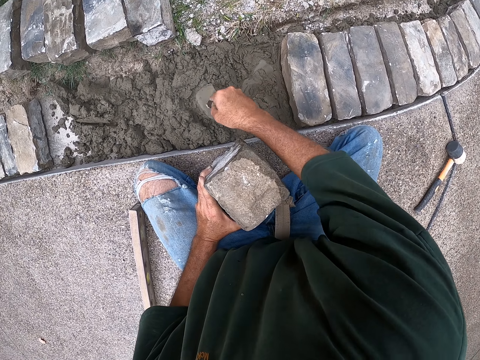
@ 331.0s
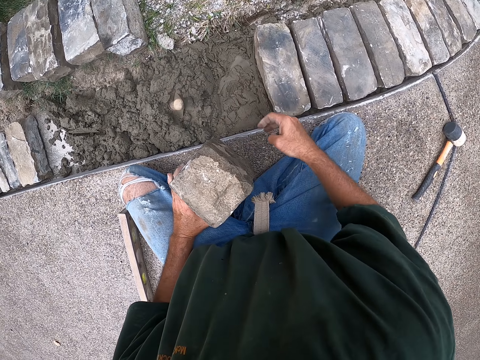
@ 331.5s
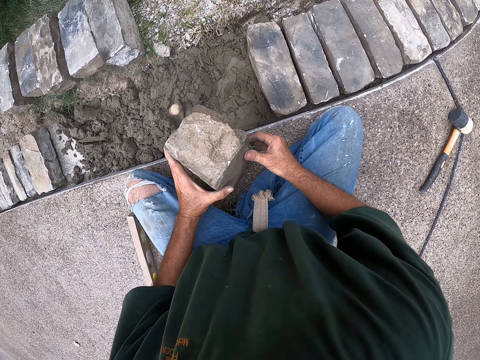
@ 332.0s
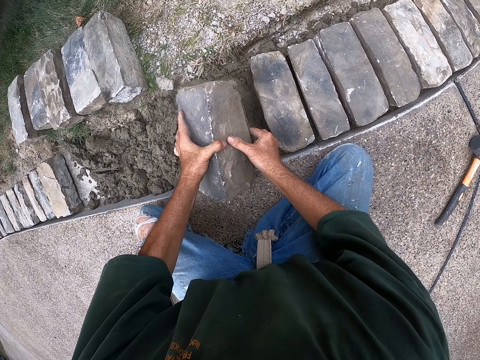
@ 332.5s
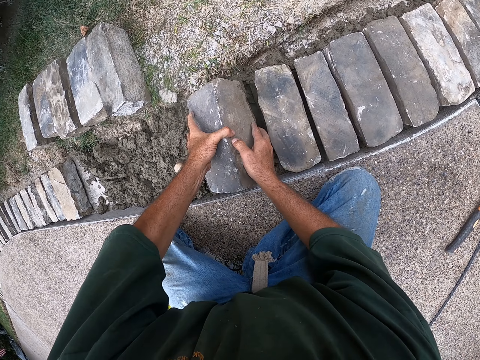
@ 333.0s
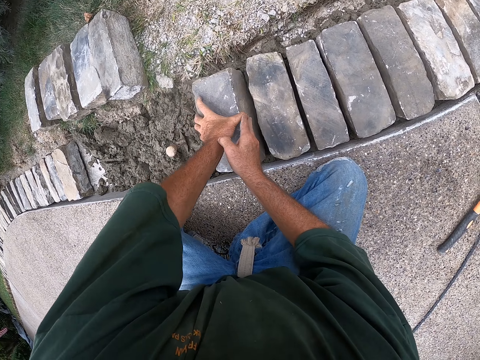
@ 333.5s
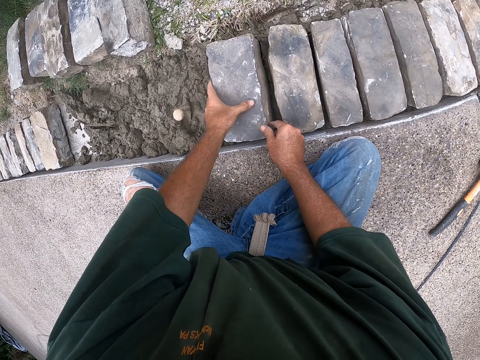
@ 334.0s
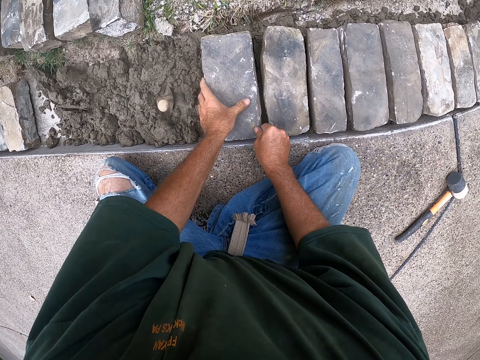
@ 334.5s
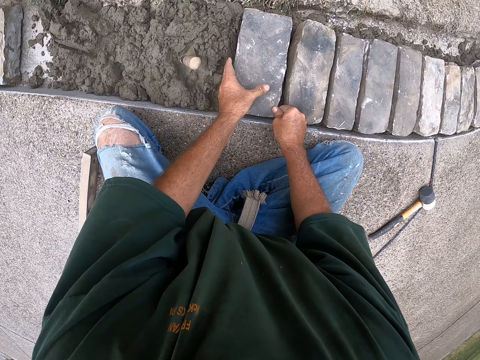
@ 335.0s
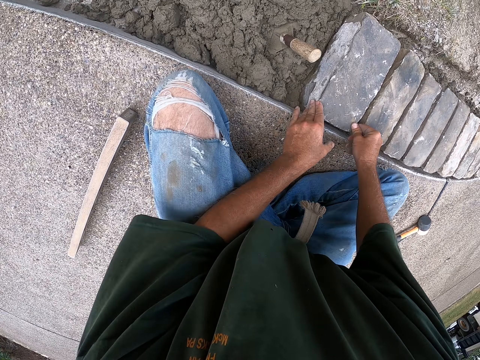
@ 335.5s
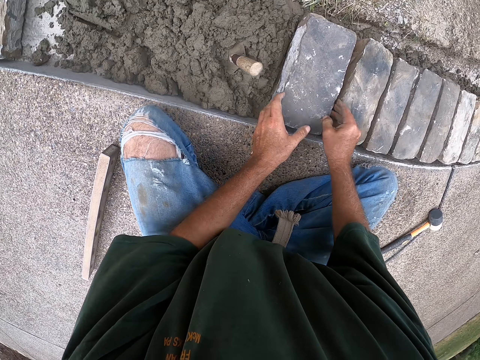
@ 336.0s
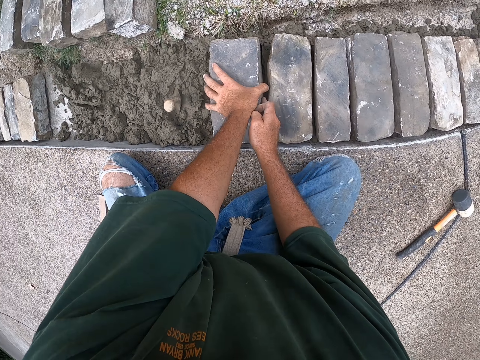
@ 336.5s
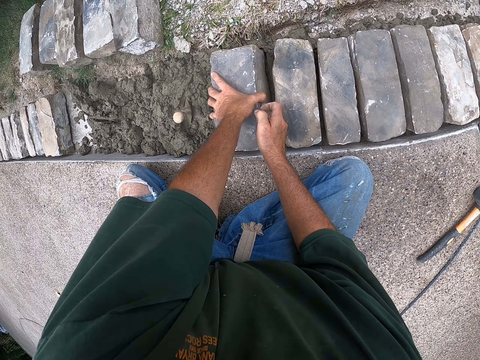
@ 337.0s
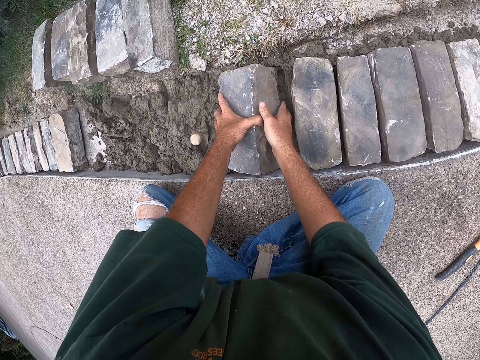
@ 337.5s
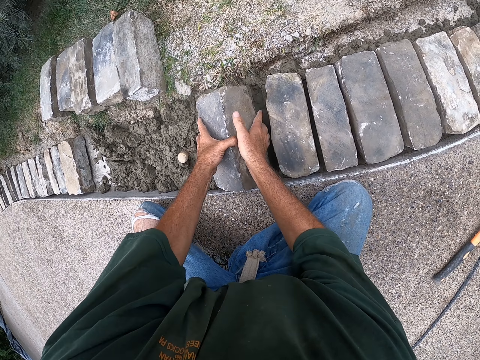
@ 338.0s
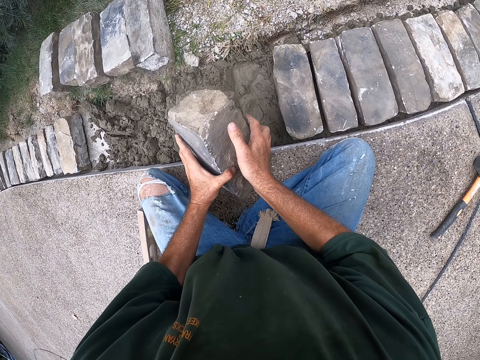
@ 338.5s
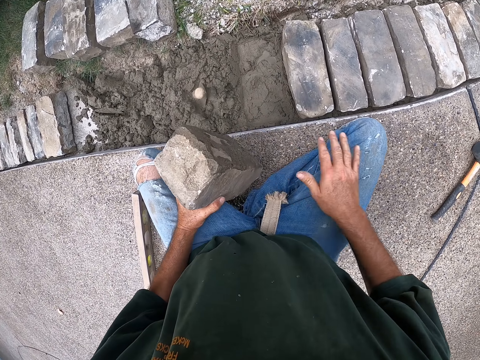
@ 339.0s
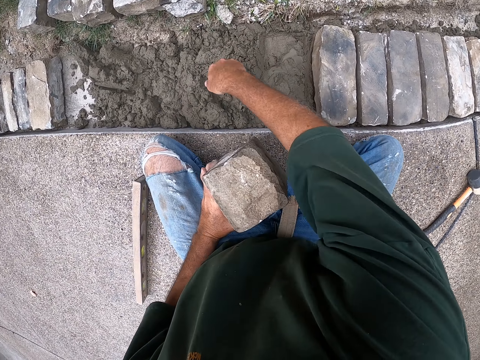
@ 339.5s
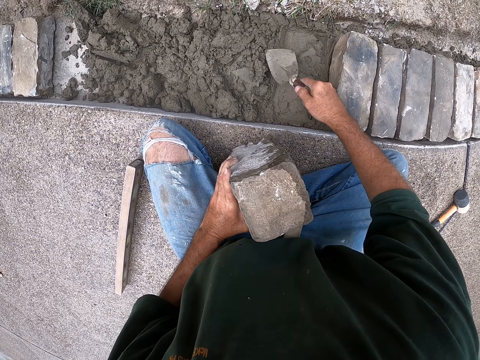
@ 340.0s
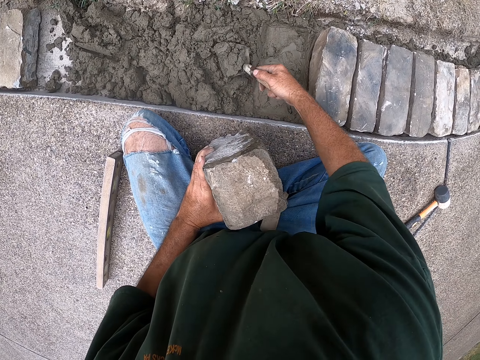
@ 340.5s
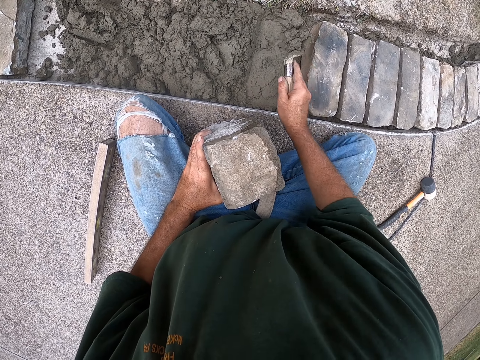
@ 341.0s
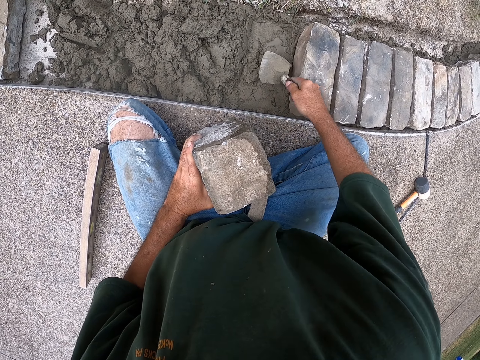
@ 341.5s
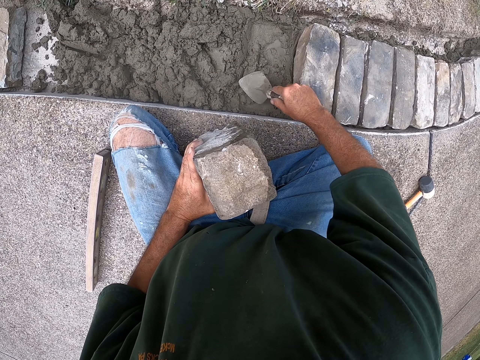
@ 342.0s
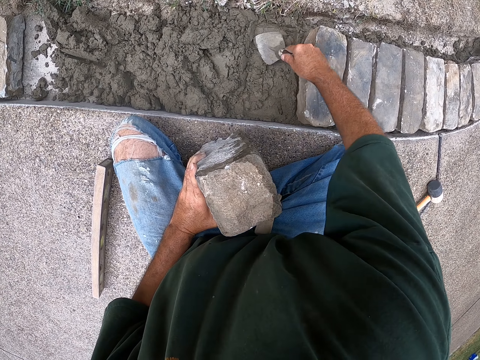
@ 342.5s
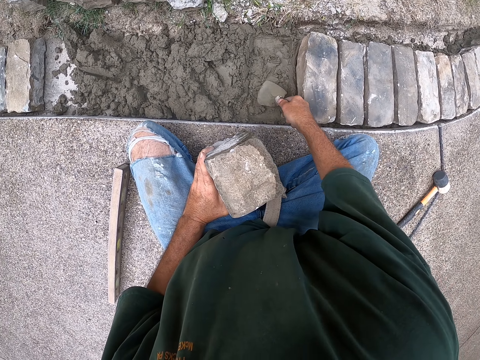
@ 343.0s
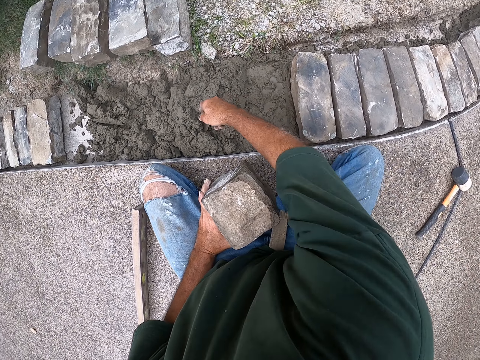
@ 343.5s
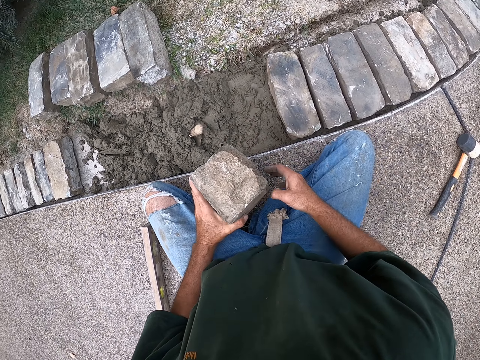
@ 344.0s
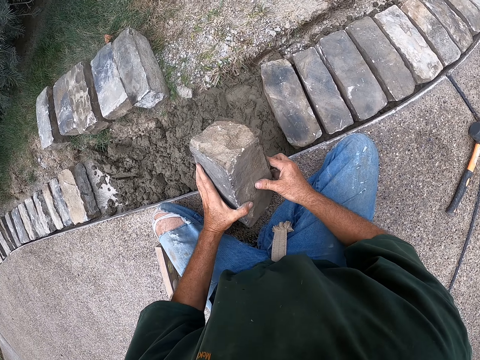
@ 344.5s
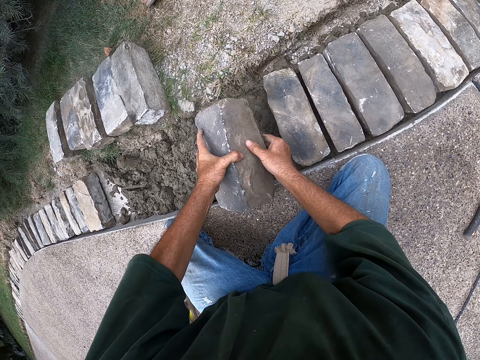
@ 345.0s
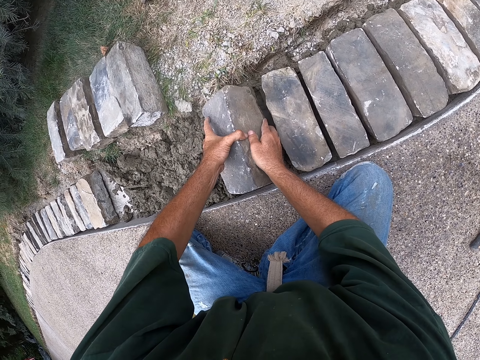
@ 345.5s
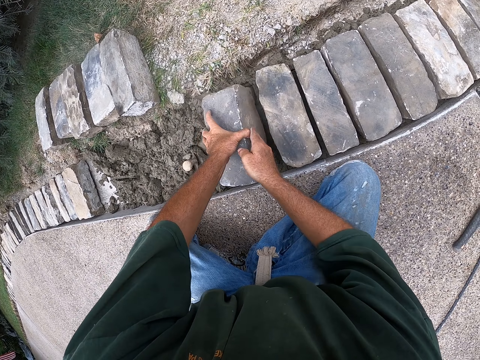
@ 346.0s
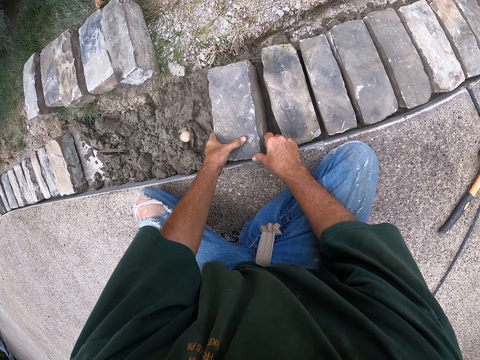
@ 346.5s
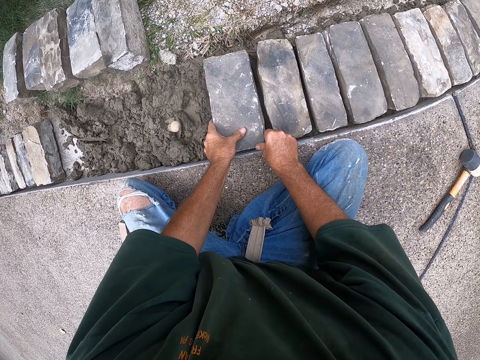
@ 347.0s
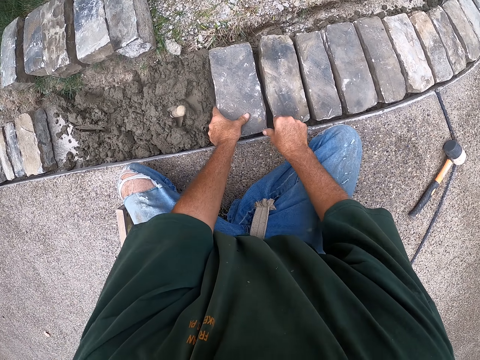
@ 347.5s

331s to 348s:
The camera wearer sticks the trowel in the concrete. He puts down a scooper. He puts down a brick. He holds the brick. He picks up the brick. He wipes his hand on the trouser. He holds the trowel. He scoops the concrete. He spreads soil with the scooper. He pours the concrete. He flattens the concrete. He sticks the trowel in the concrete. He puts down the brick.

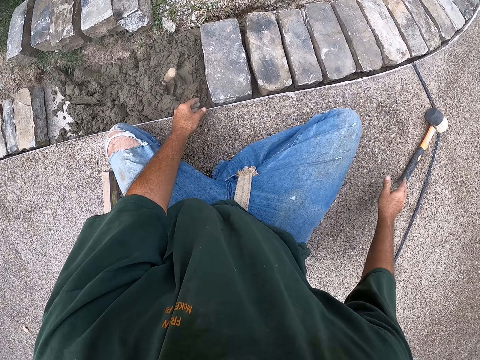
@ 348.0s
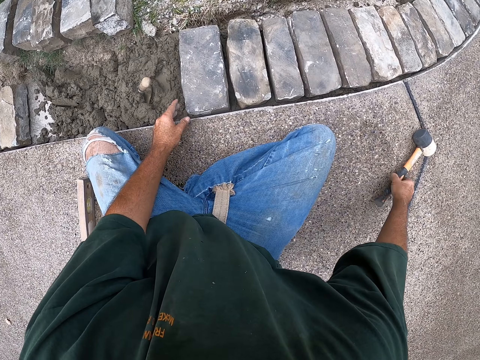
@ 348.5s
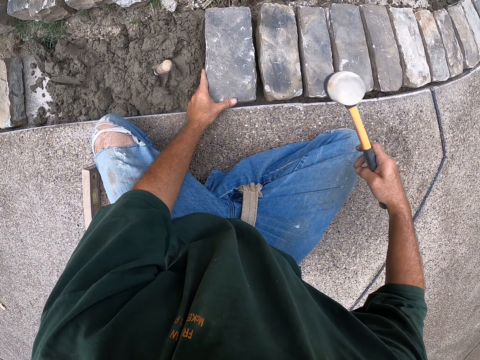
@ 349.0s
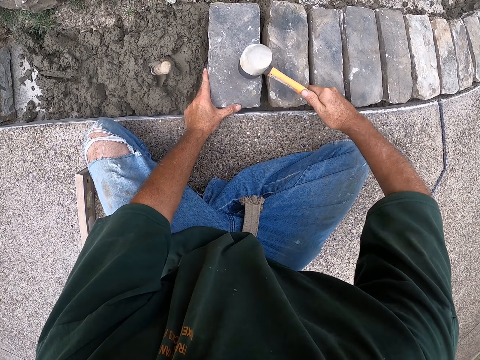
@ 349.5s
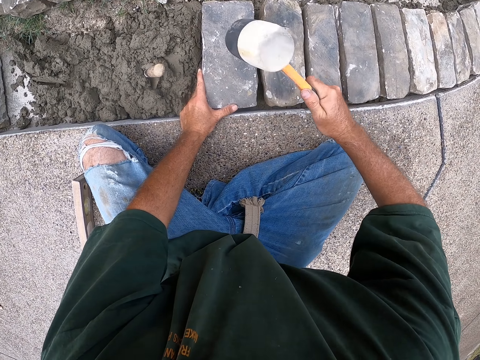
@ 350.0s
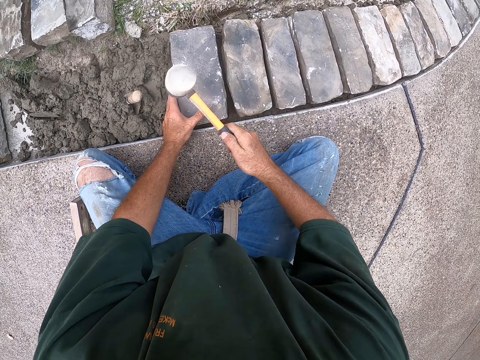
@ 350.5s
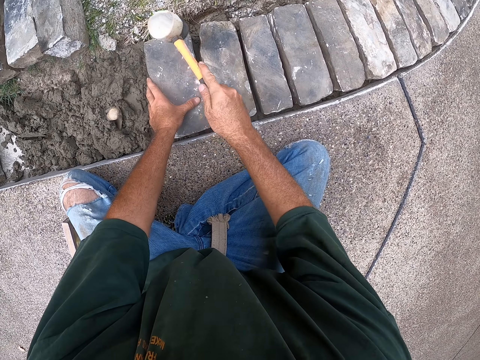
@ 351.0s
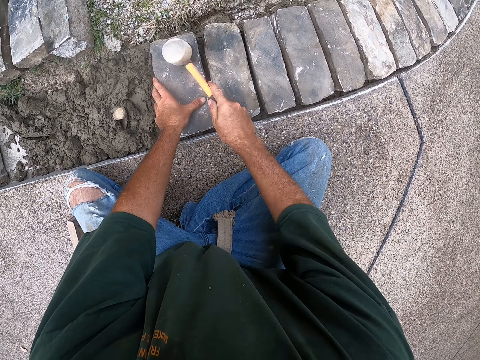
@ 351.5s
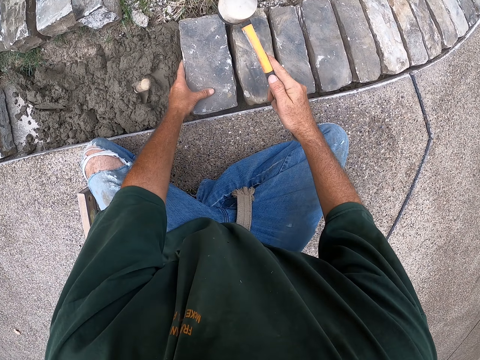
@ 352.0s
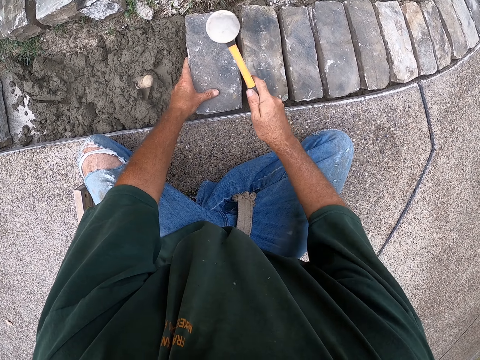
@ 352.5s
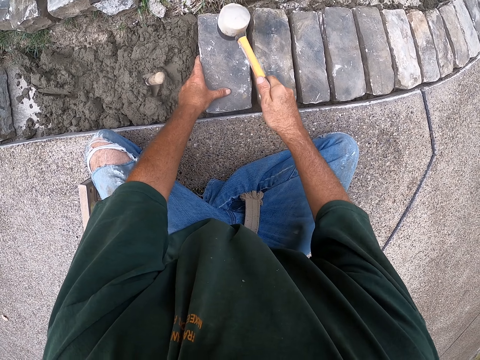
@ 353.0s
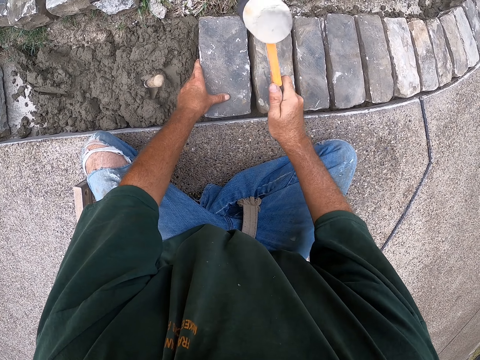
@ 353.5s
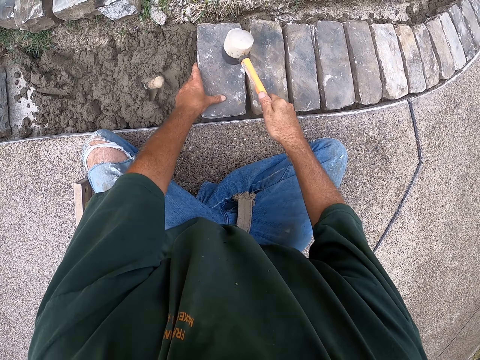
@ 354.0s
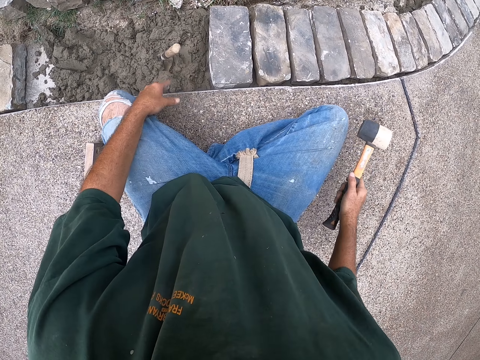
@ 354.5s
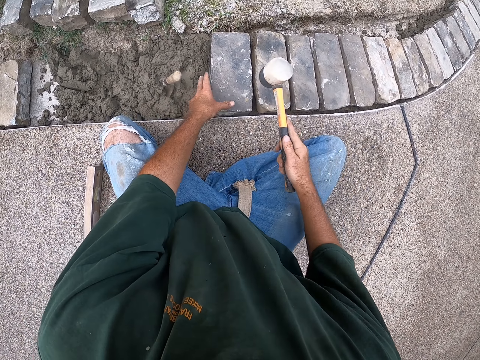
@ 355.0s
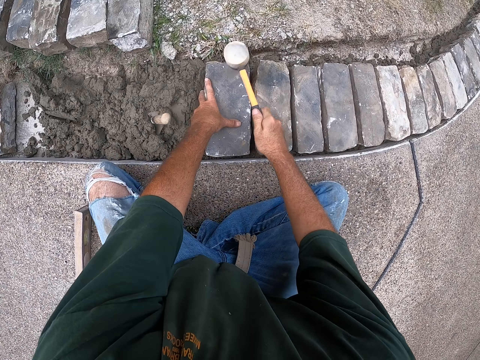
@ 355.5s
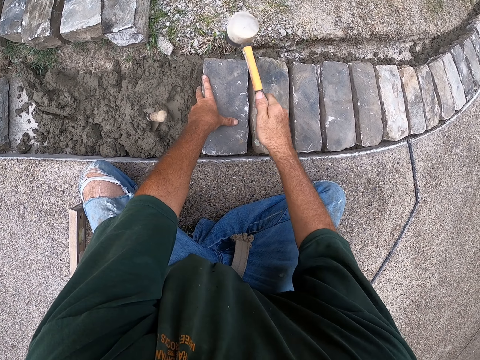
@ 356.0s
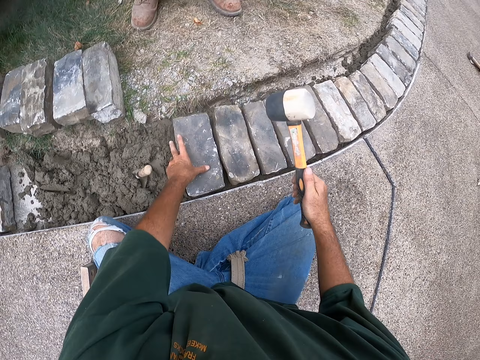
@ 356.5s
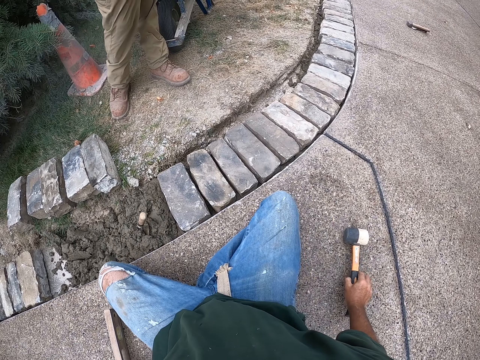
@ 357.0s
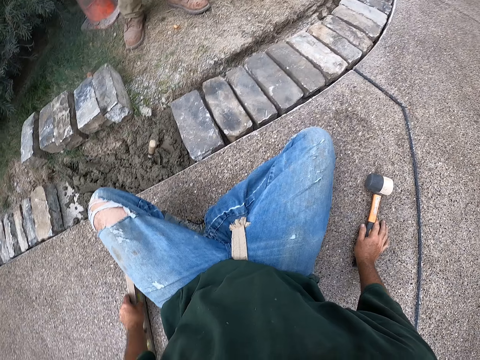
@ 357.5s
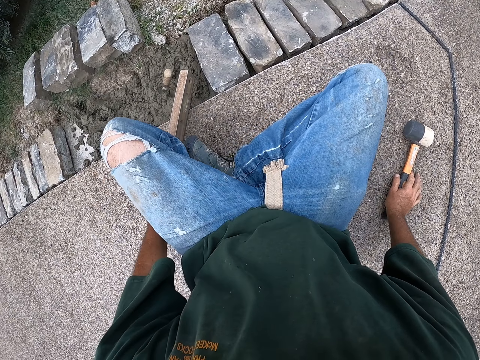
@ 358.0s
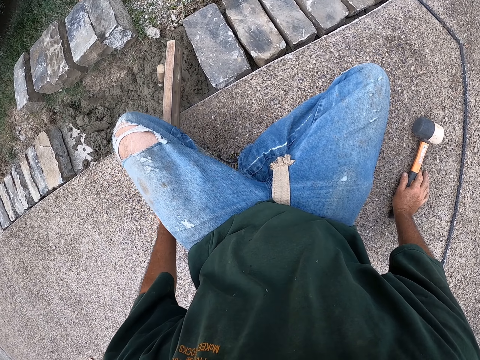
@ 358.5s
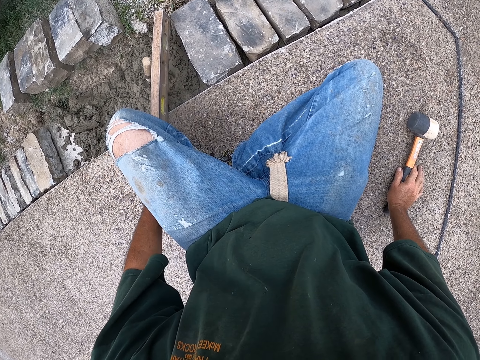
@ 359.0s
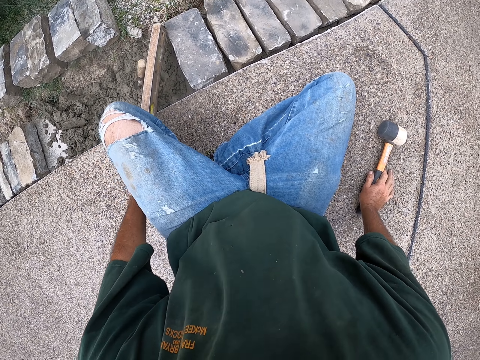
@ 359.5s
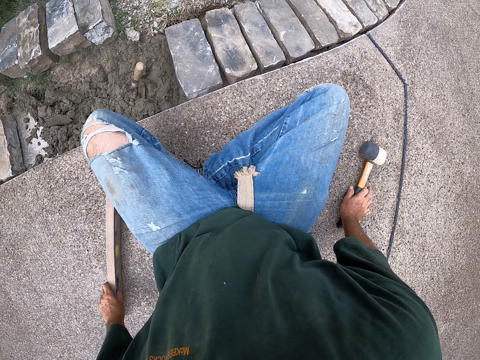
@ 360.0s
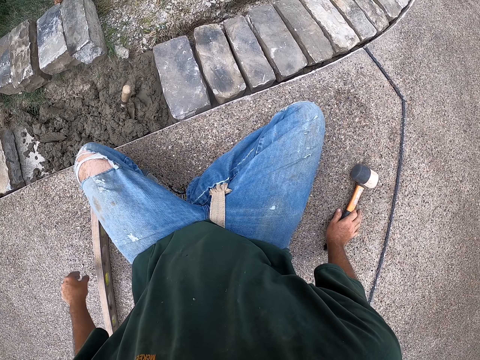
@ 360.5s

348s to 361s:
The camera wearer picks up a hammer. They hit a brick with the hammer. They put down the hammer. They move a spirit level.
